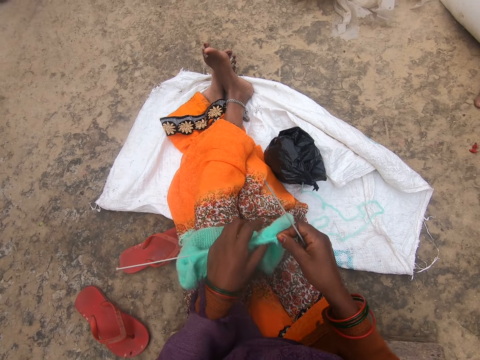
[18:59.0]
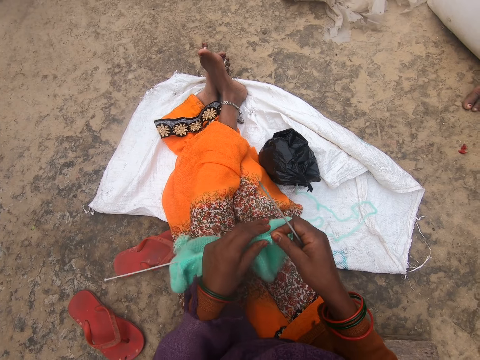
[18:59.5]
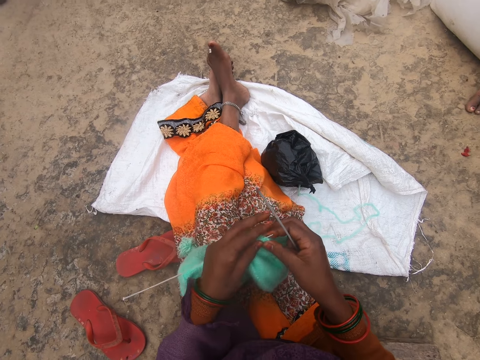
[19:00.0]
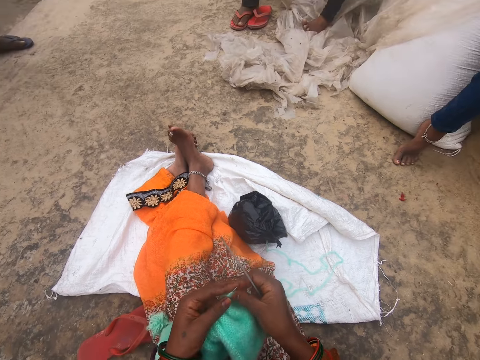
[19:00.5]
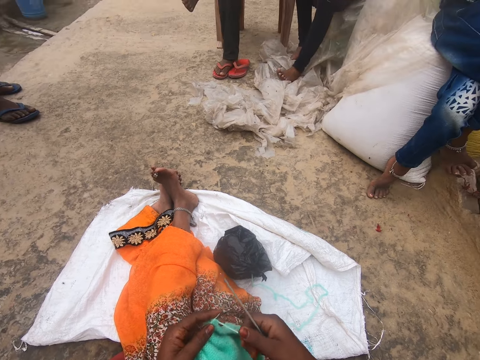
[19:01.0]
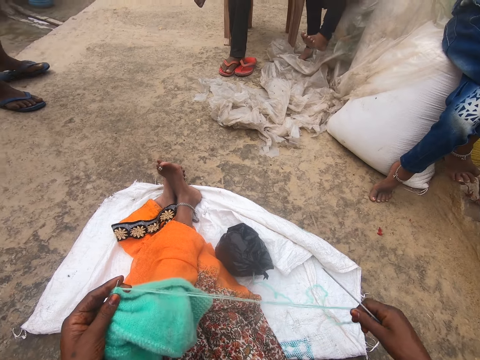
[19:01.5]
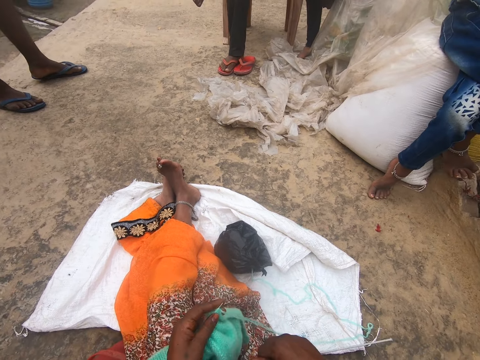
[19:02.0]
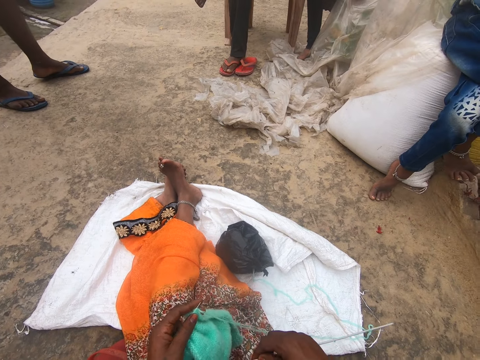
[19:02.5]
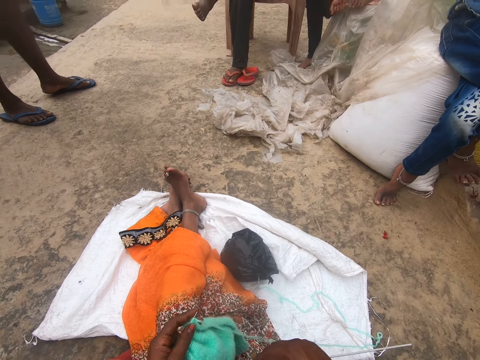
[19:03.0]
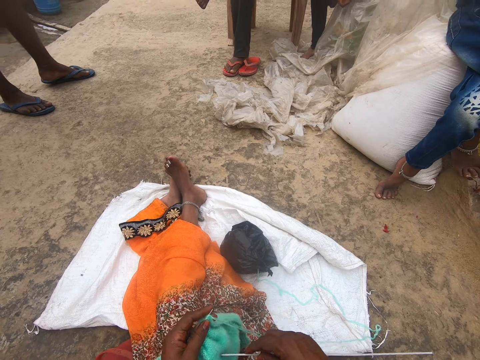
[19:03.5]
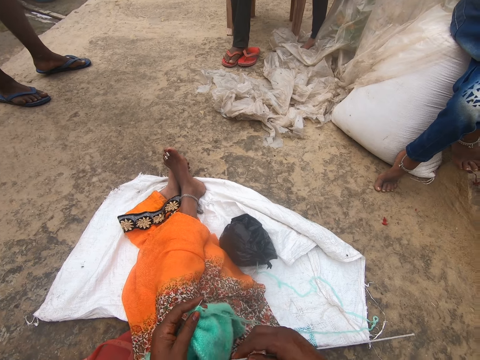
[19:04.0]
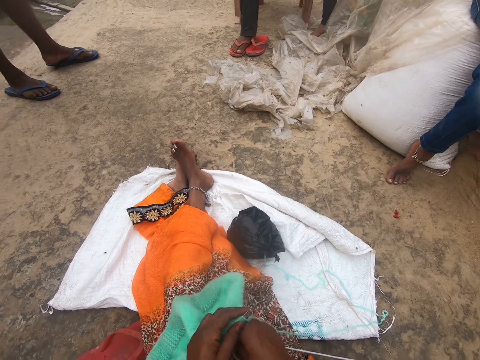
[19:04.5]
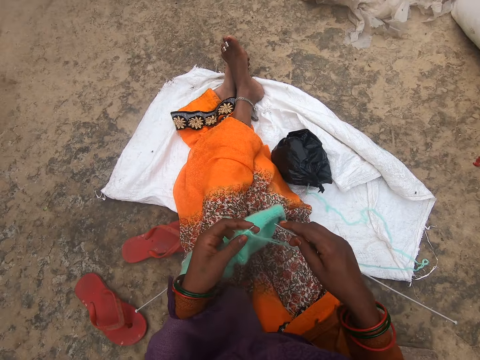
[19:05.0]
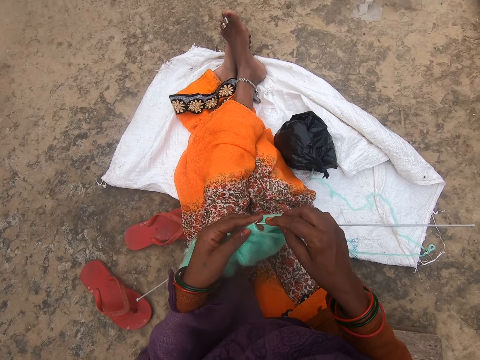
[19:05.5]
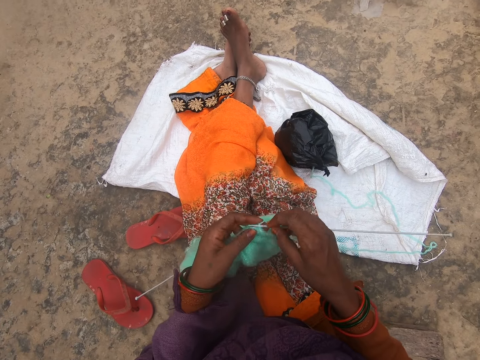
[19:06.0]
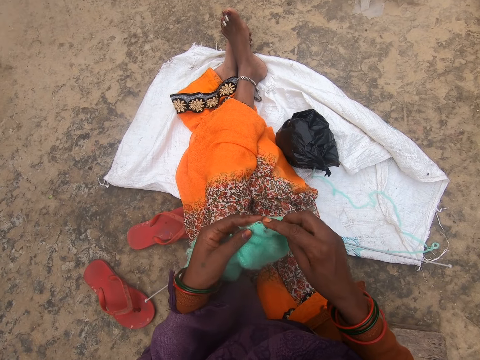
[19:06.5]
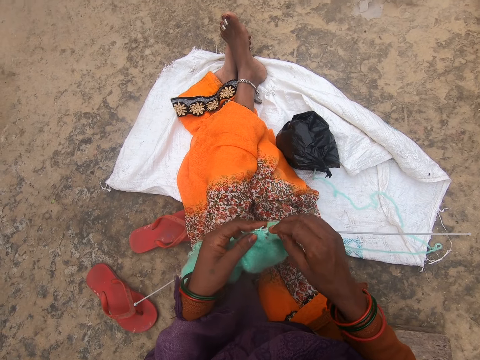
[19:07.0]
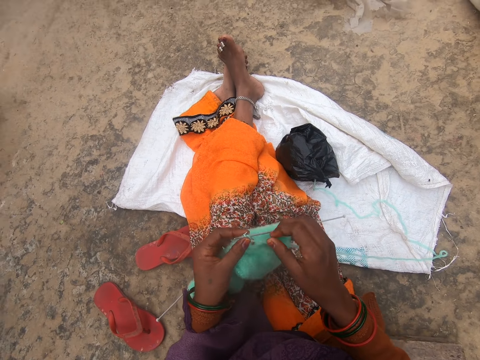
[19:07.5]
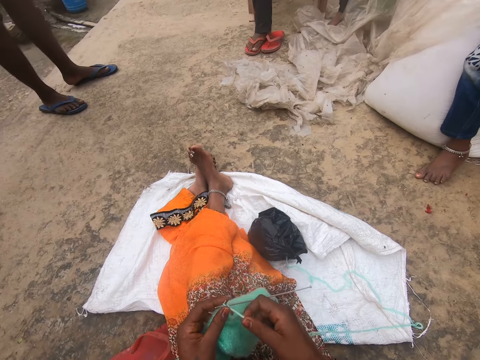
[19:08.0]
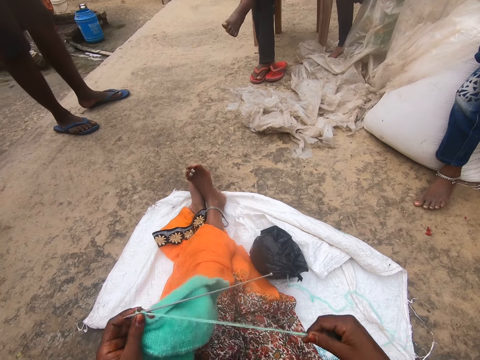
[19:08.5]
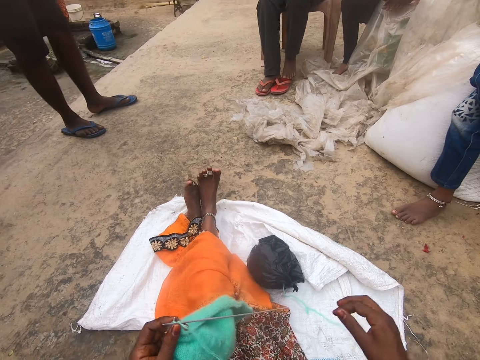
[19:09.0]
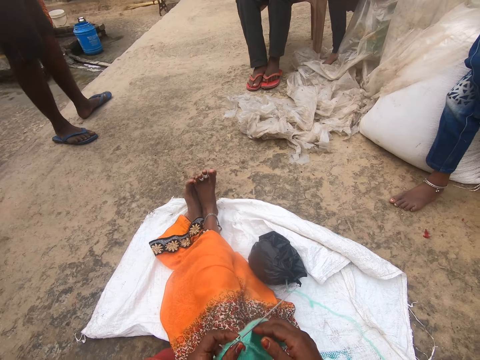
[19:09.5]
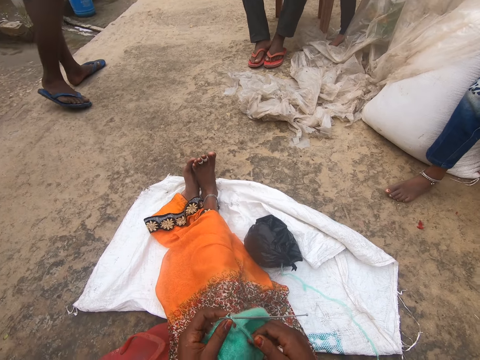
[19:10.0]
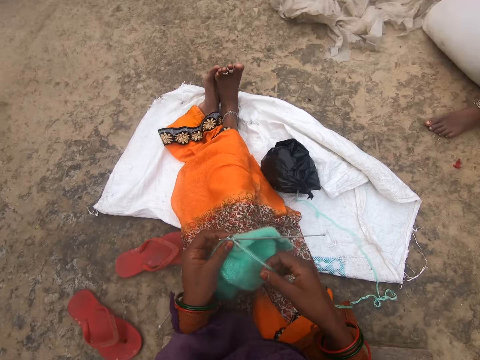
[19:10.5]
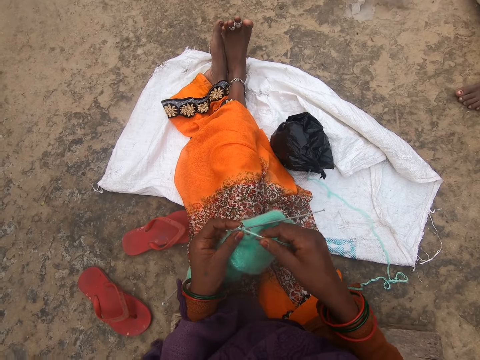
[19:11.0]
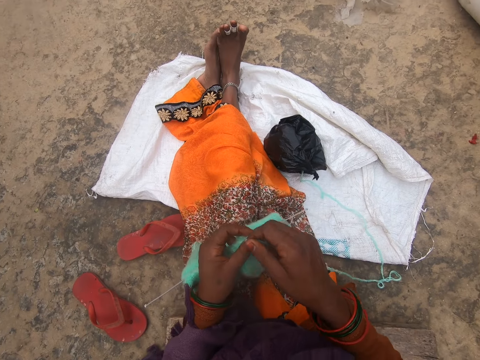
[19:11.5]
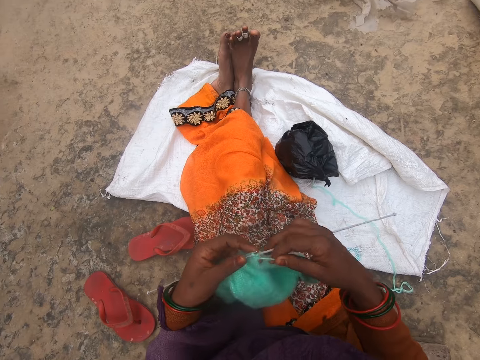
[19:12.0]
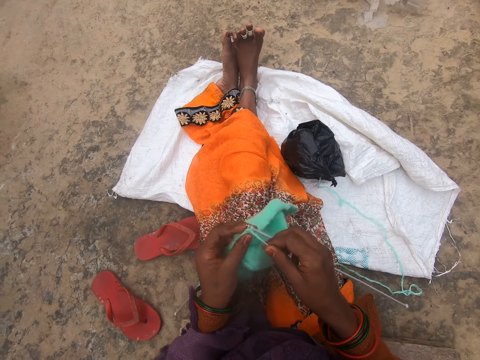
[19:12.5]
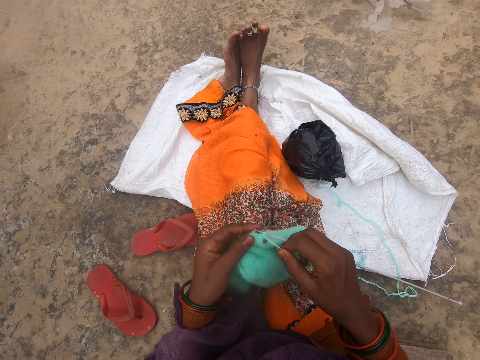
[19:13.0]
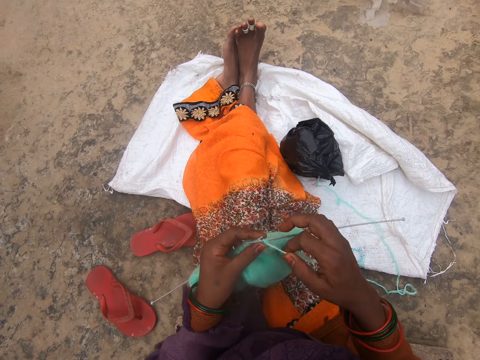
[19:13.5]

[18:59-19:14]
A person walks in the compound. The camera wearer strengthens the fabric. She kneads the fabric with a hooked needle. She crochets with the yarn in her hand.

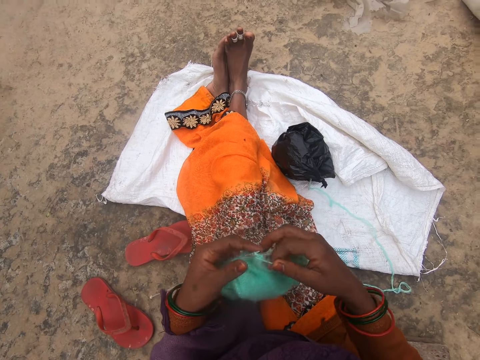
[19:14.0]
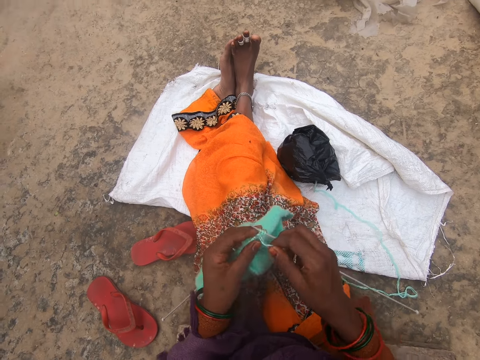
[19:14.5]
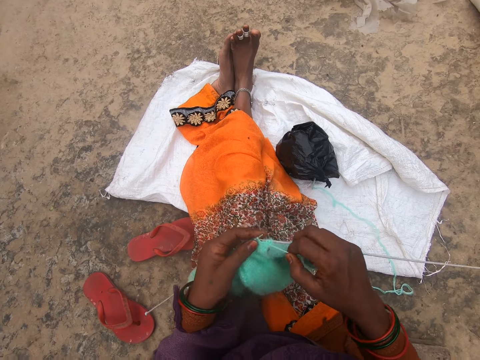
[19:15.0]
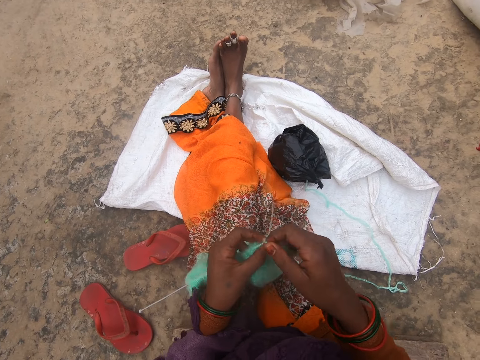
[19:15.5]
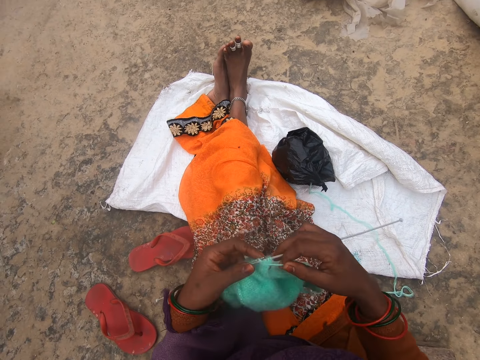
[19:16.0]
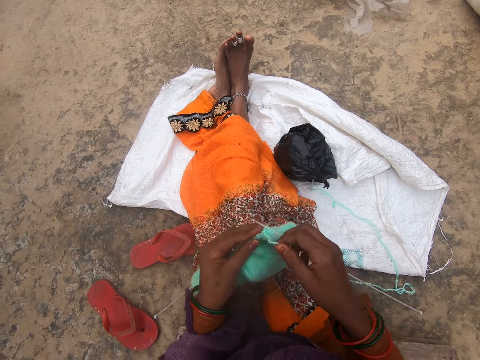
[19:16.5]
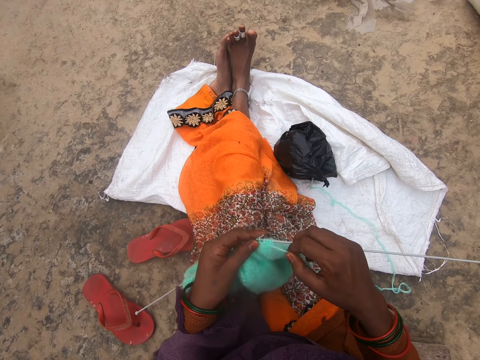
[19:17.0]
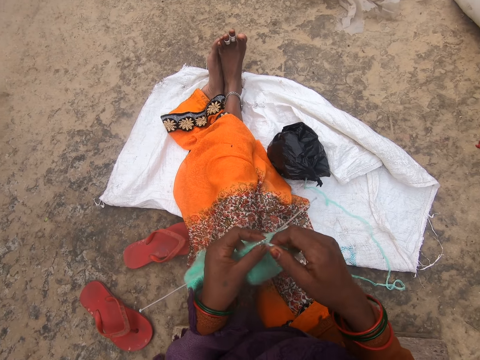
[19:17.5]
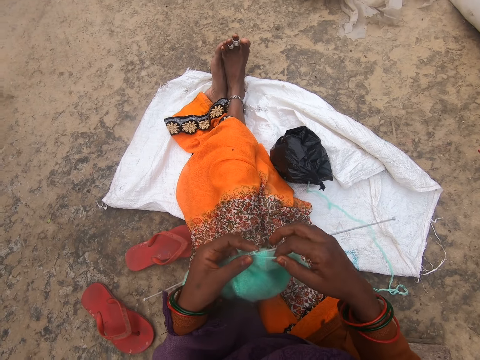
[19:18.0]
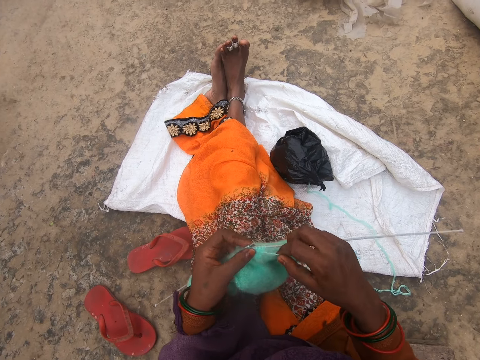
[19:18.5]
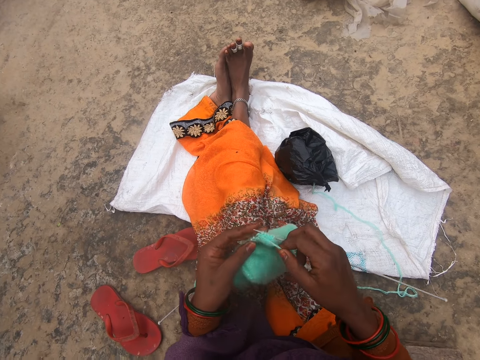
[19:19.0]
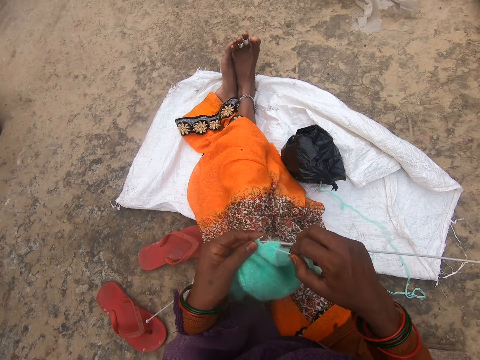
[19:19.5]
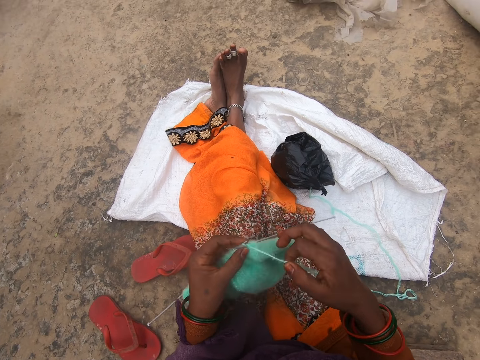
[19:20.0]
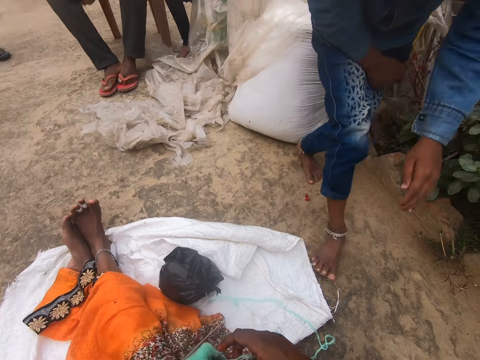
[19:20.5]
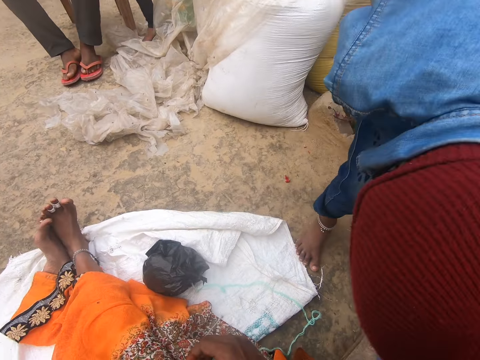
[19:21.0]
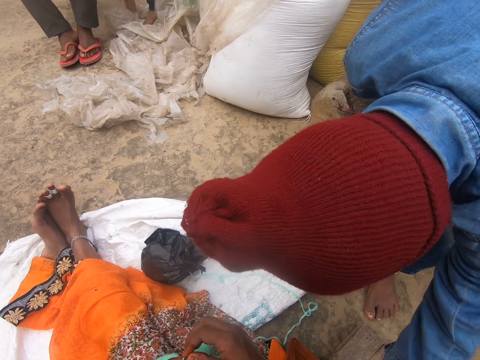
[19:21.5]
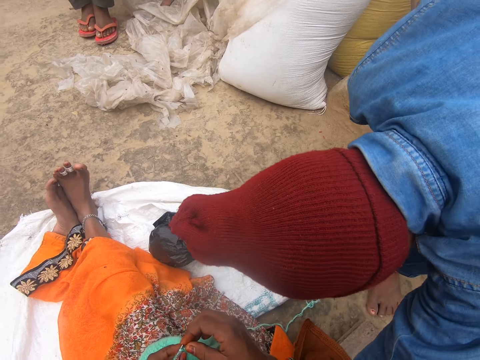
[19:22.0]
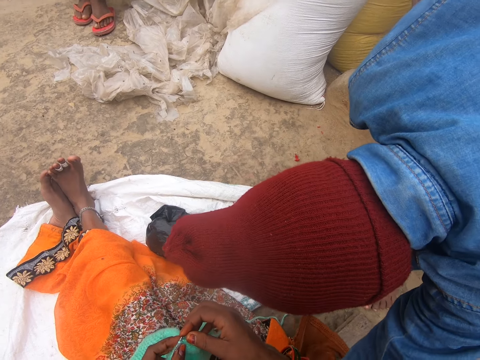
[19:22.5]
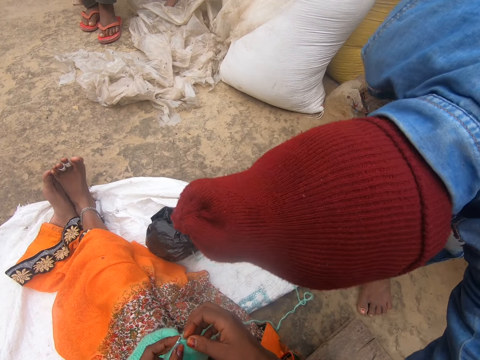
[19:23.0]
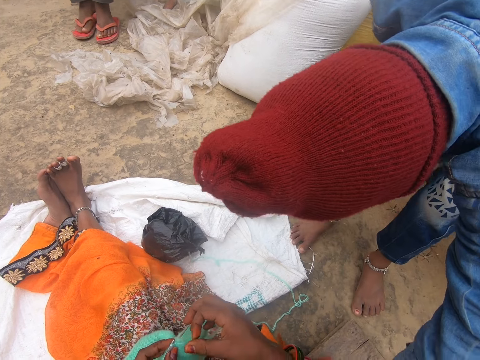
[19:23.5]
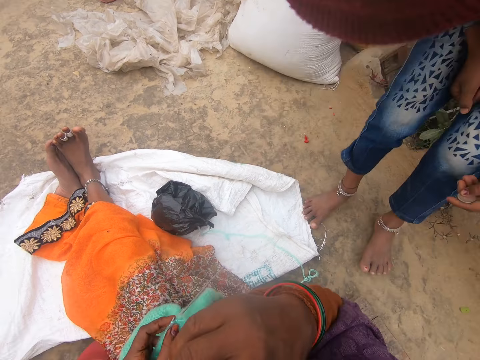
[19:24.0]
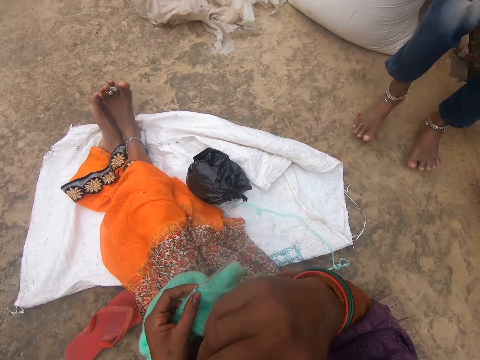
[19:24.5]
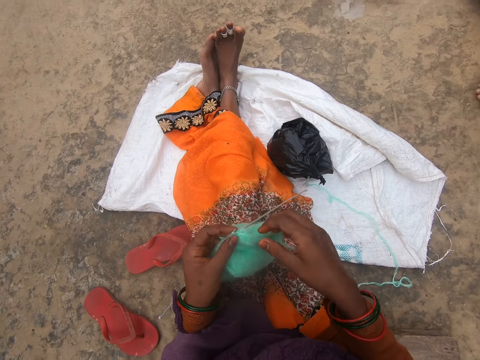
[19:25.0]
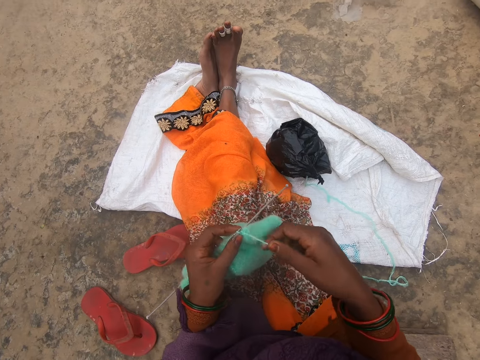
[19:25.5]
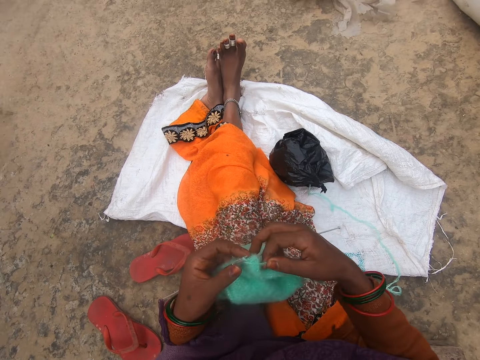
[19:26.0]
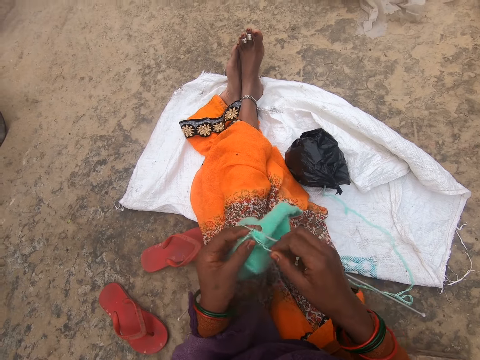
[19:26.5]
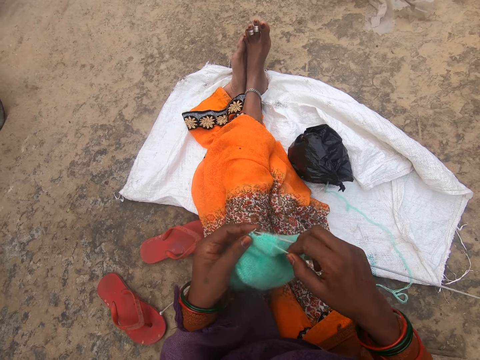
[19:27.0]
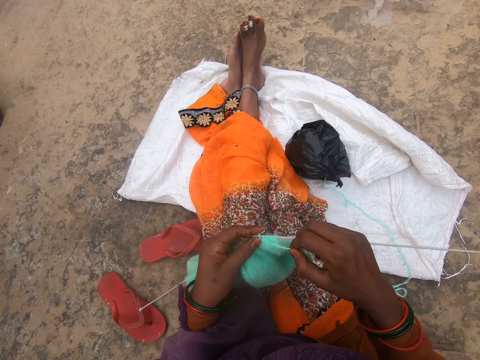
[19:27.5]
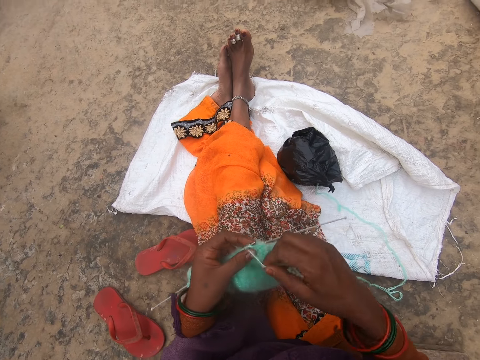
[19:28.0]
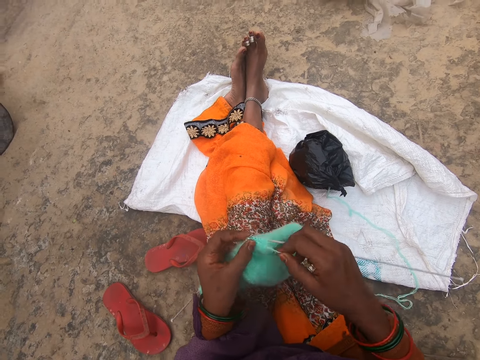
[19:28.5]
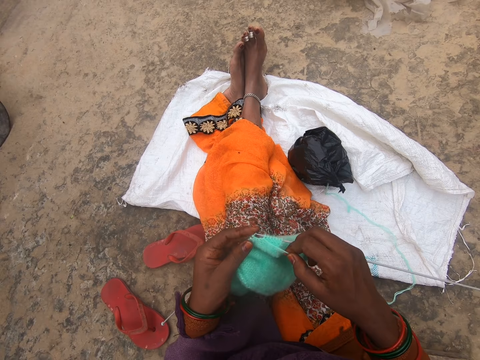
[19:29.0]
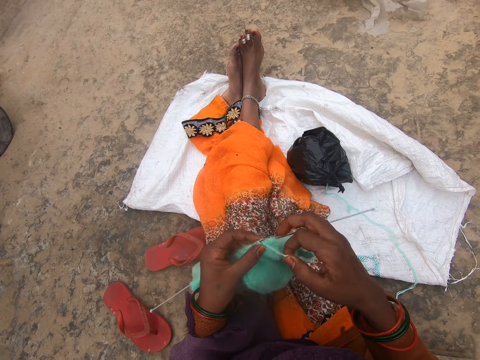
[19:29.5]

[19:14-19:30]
A person moves. The camera wearer kneads the fabric with a hooked needle.
